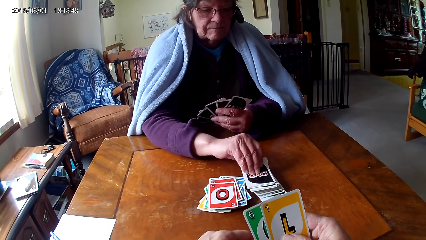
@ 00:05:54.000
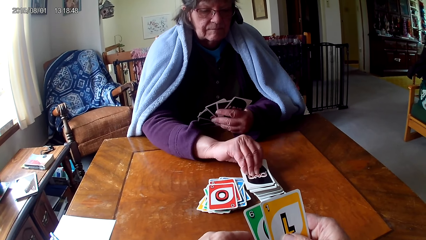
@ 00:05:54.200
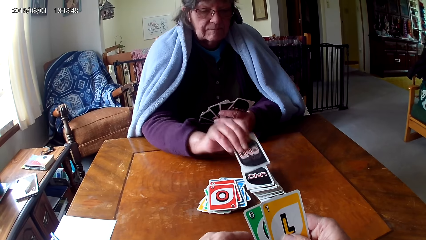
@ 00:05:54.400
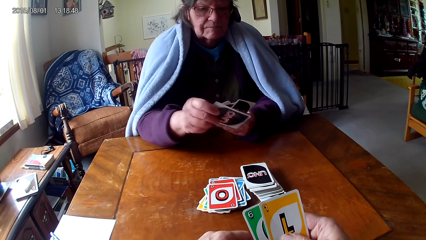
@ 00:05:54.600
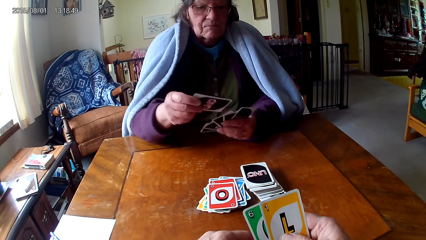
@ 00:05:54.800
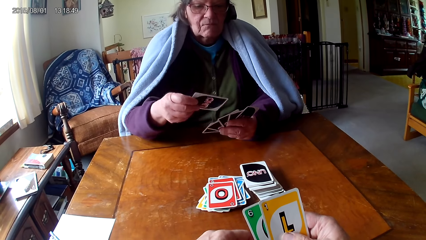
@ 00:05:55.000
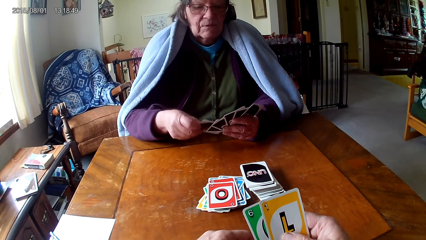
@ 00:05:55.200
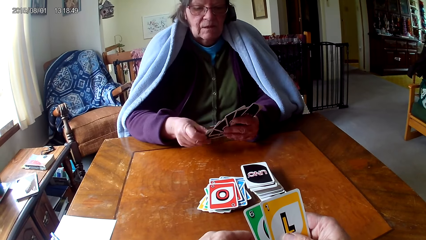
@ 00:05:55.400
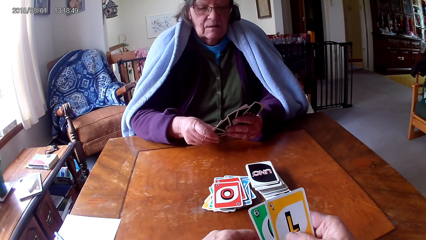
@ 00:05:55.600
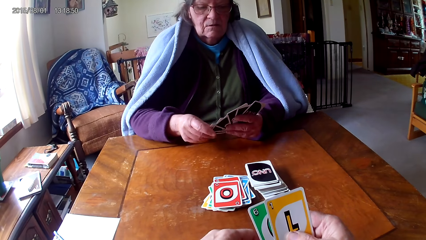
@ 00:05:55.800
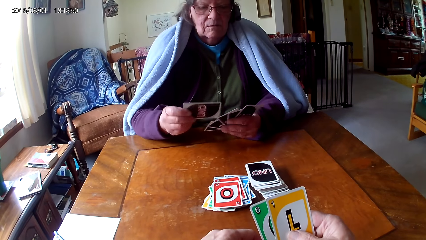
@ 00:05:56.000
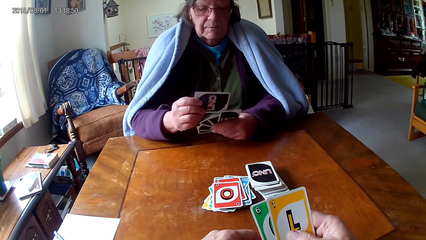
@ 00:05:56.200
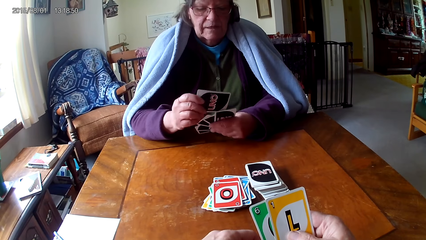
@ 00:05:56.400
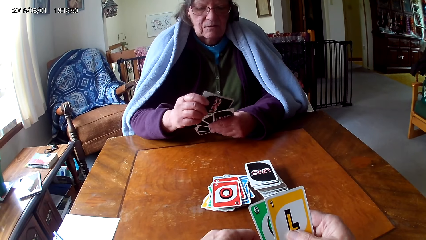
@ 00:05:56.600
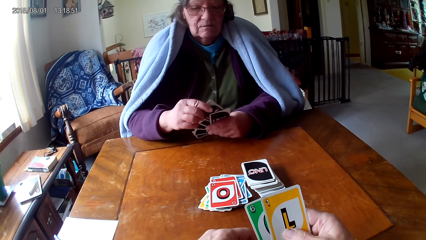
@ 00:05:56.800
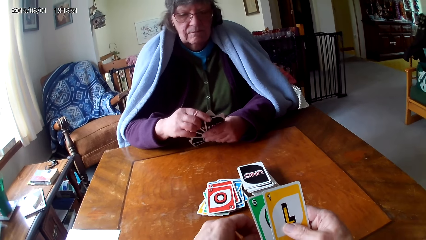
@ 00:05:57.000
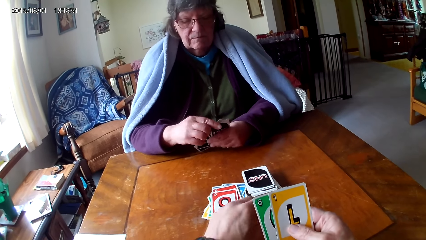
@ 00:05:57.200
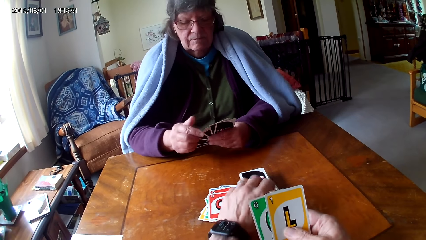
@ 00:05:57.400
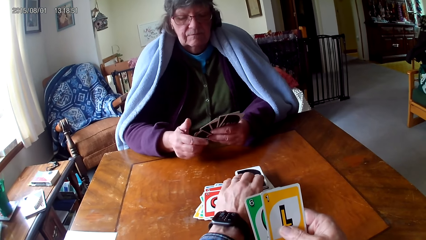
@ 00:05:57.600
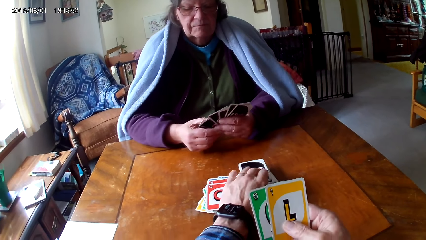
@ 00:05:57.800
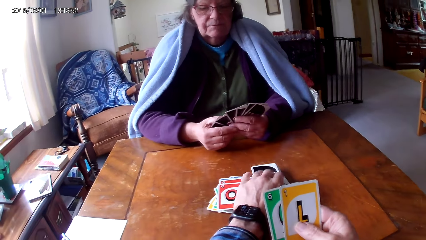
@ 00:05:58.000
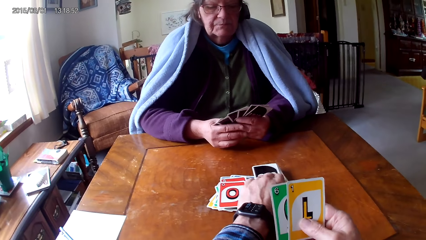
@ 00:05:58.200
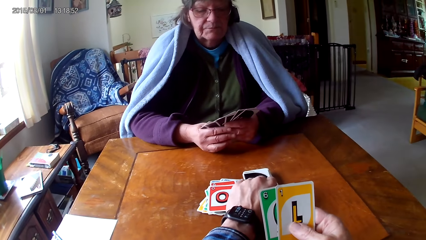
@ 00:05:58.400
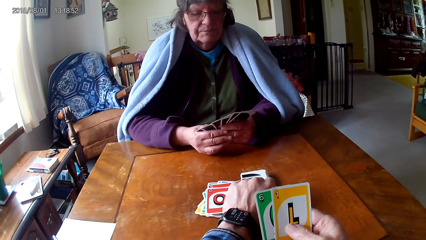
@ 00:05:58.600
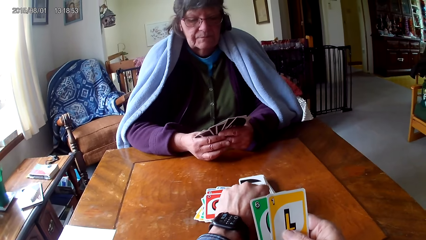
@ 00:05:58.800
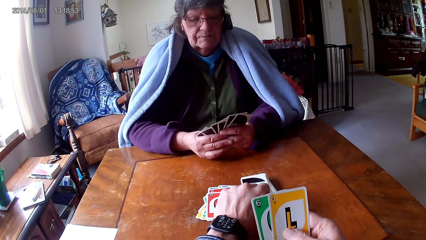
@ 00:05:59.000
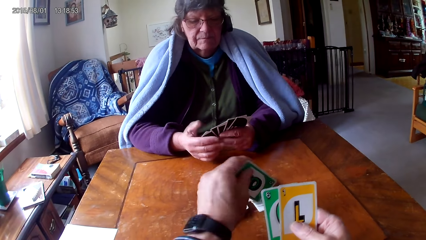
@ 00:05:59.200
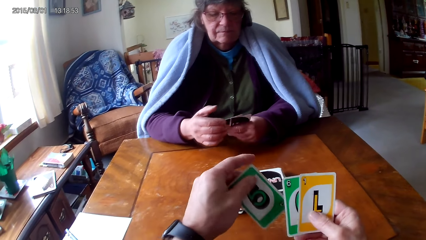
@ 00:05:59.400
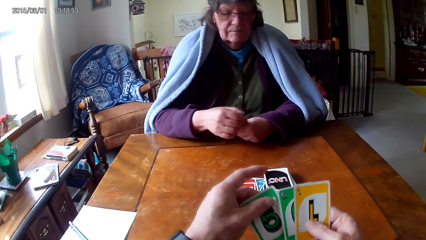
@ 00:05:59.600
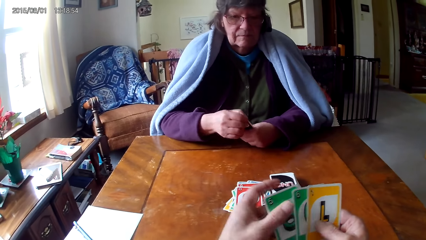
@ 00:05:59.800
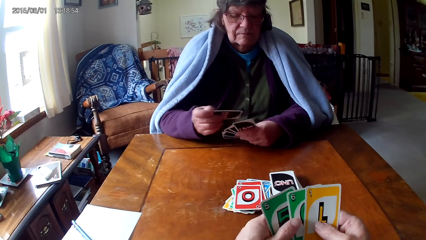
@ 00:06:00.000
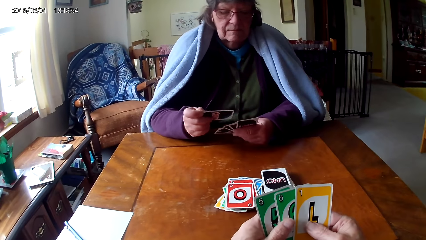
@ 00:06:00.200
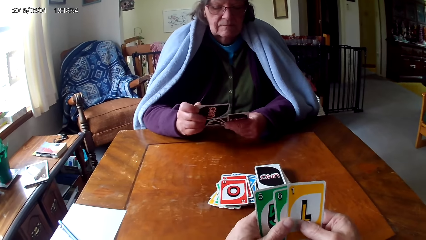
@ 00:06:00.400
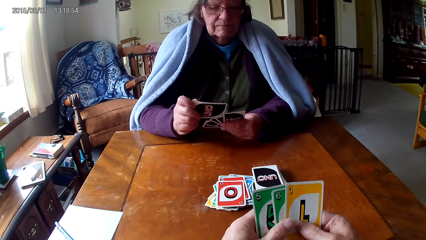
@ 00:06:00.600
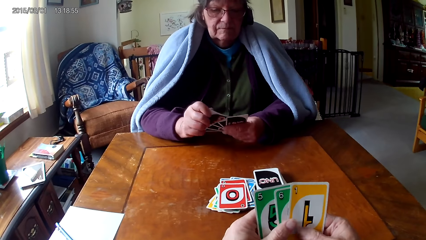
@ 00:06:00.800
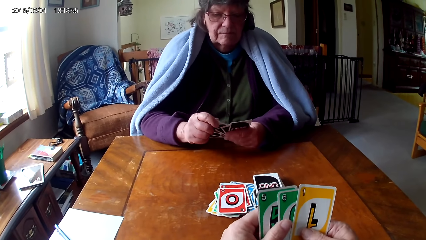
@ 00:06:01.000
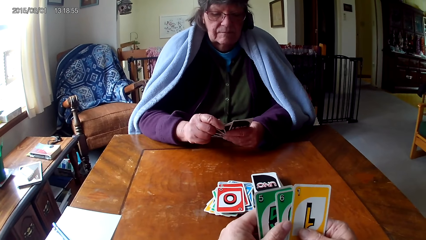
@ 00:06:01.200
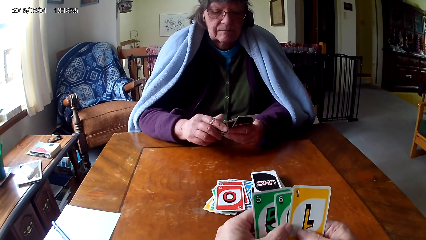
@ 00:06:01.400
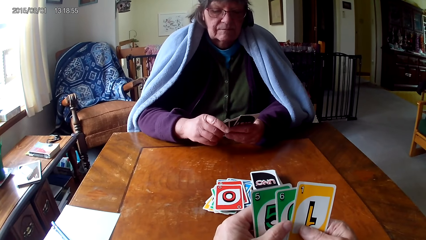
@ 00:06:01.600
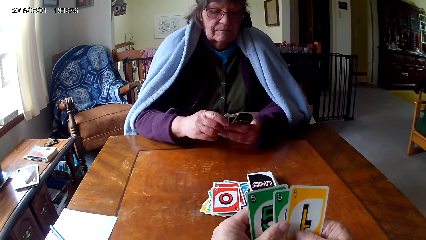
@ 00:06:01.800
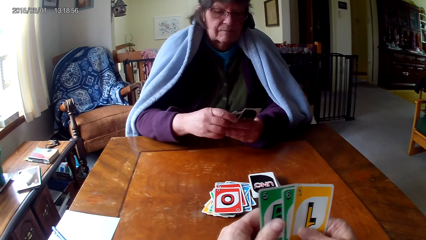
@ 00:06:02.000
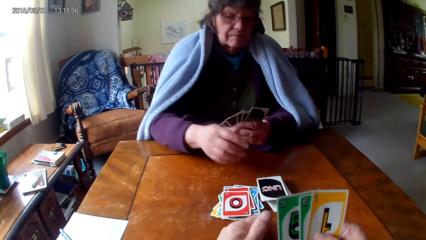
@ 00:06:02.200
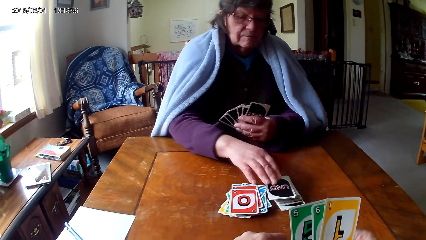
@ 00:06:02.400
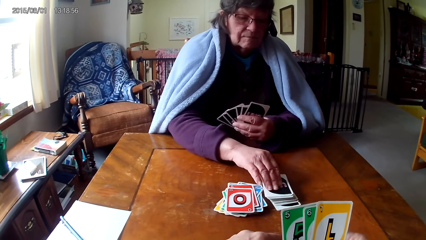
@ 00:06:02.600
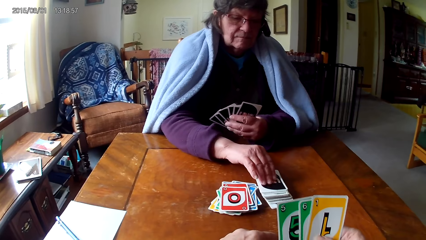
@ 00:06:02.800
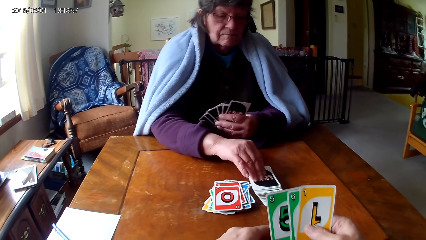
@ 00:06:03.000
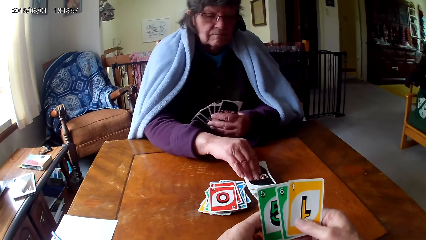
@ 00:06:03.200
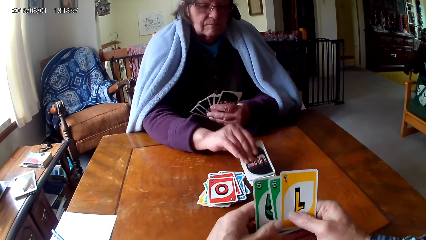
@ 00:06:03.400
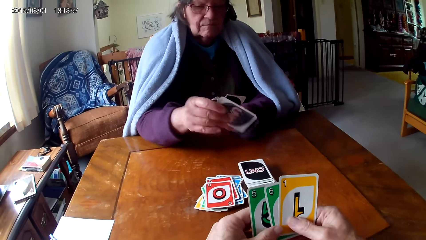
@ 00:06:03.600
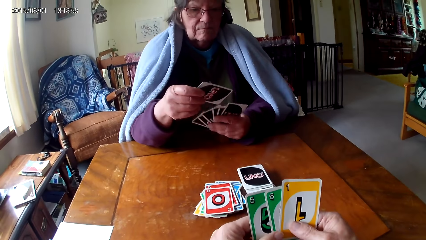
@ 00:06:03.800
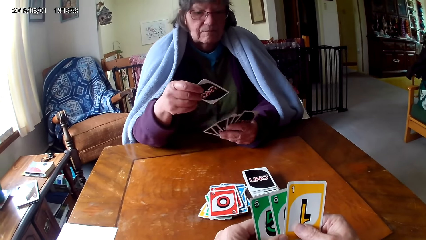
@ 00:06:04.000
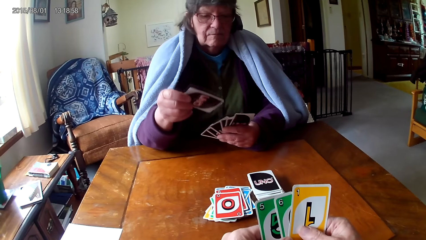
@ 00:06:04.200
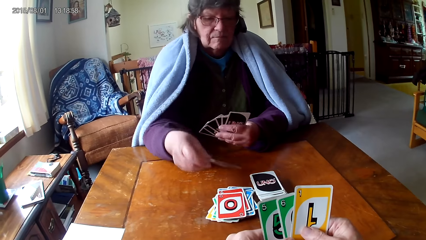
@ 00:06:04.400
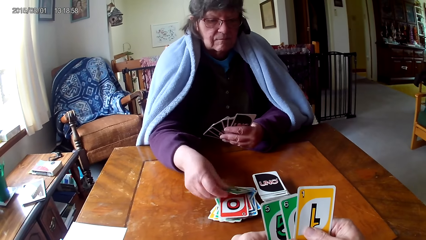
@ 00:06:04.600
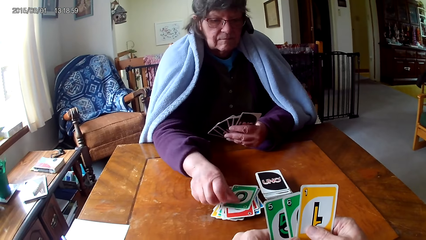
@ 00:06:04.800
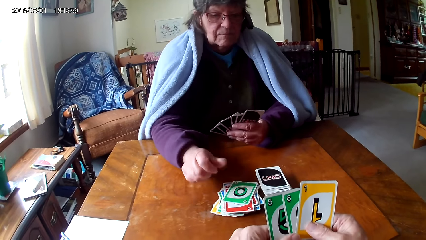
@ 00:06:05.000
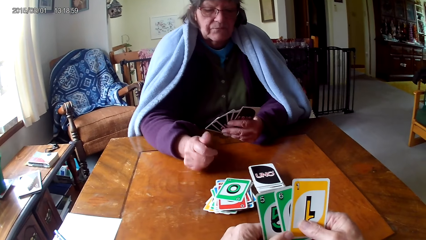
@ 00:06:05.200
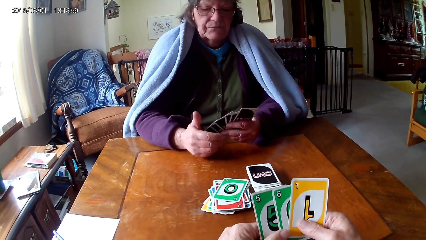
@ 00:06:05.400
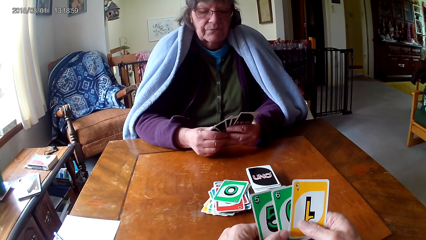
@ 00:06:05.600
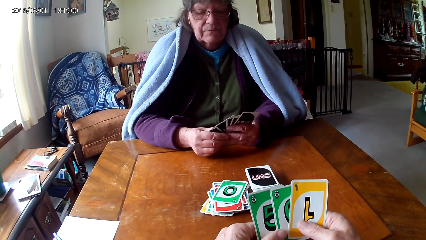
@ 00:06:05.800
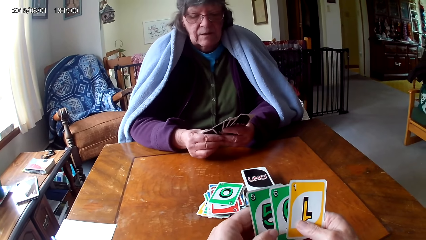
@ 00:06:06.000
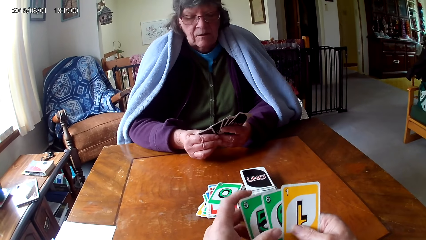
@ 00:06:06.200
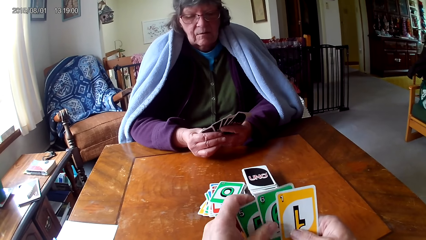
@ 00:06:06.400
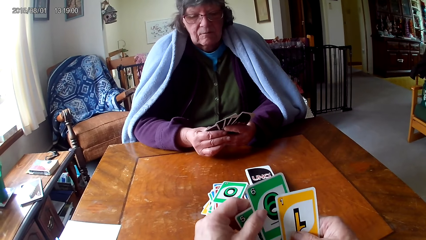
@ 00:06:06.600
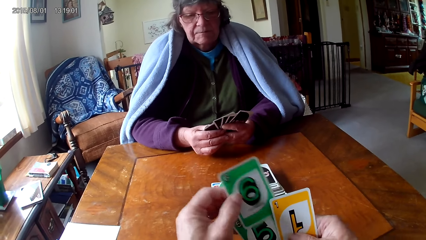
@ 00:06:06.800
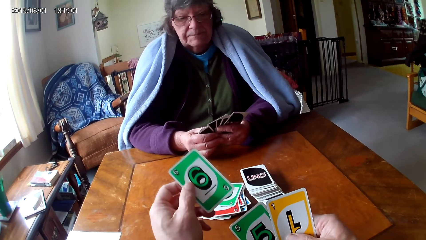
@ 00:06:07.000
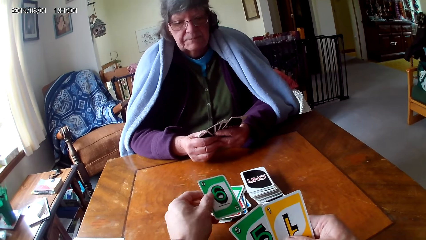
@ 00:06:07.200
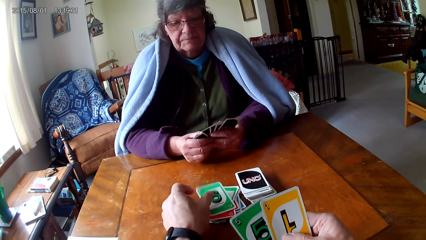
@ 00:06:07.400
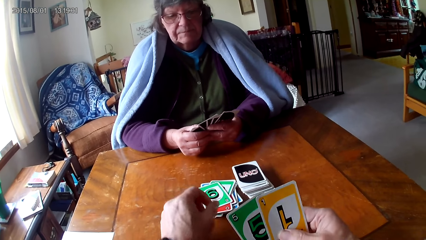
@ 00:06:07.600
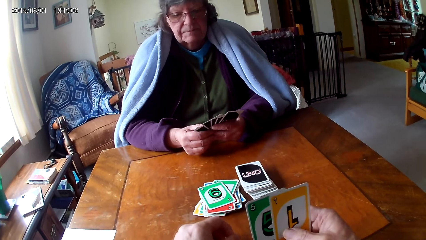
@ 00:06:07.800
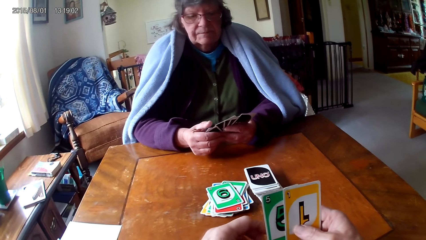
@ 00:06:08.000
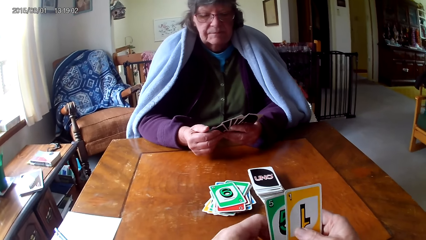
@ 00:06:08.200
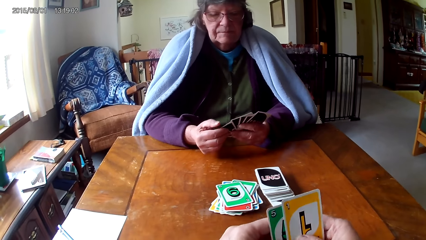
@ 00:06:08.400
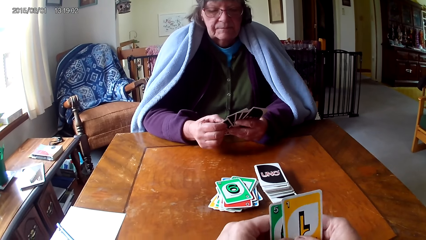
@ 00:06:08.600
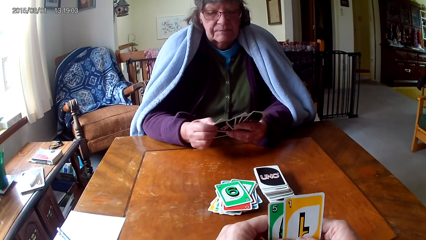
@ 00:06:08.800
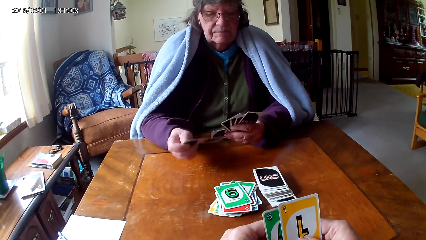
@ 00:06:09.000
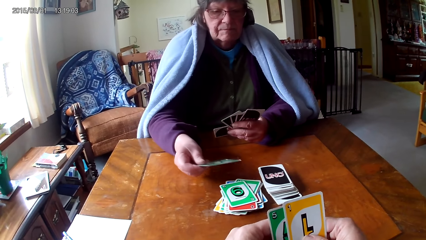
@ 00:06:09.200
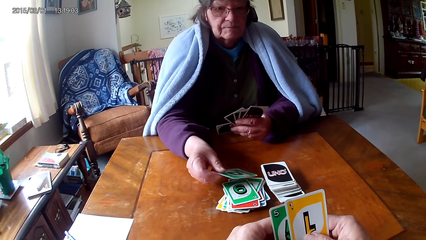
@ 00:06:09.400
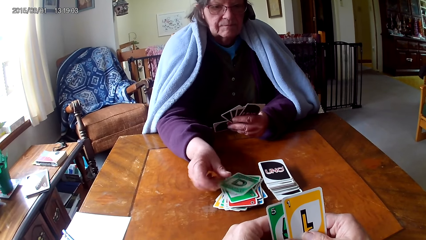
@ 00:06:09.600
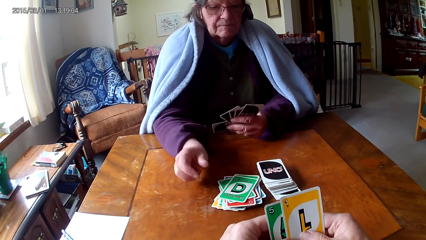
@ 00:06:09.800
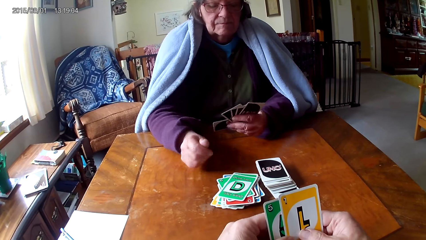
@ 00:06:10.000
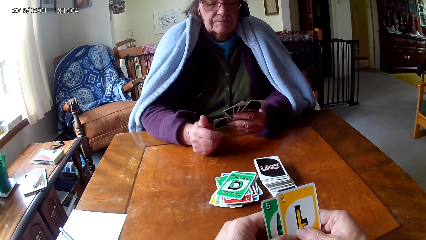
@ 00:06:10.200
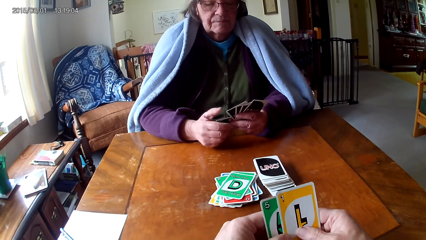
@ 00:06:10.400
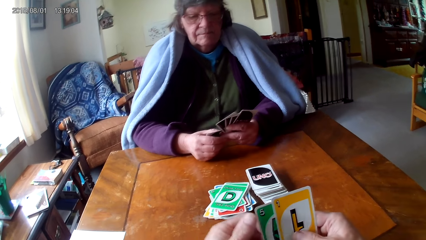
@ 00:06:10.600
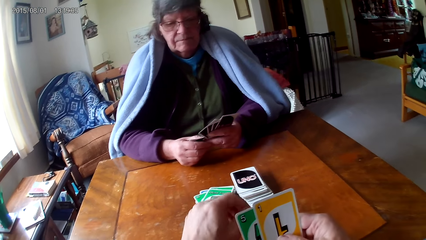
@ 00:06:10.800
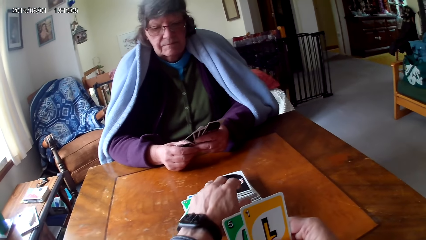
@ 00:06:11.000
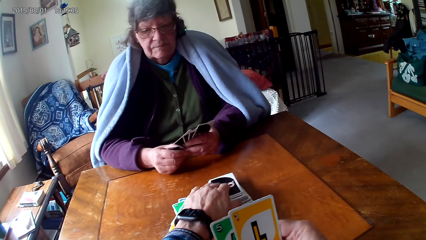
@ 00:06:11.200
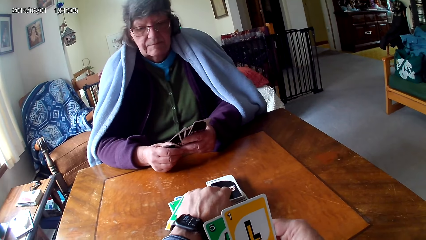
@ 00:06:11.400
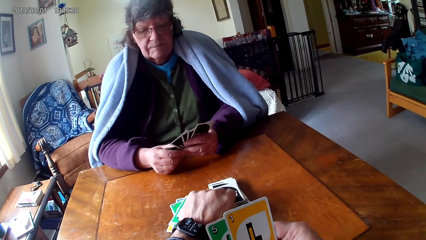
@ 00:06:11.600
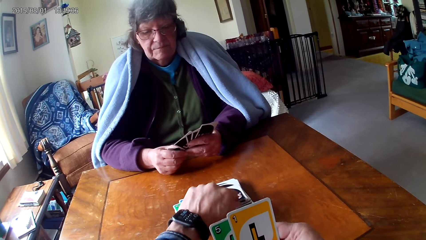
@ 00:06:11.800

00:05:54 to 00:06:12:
A woman picks a card on a table and puts the card on other cards. The camera wearer picks a card on the table. They hold cards with hands and pick a card from the other hand. The woman puts a card on other cards, picks a card on the table and places the card on the table. The camera wearer picks a card on the other hand and places the card on the table. They pick a card from the other hand. The woman places the card on the table.
